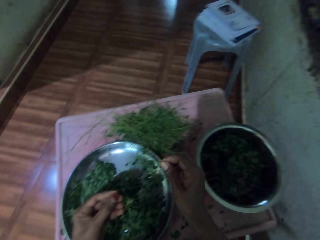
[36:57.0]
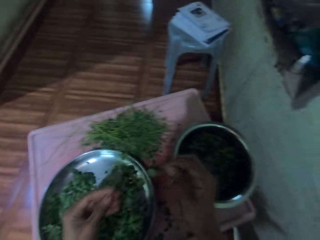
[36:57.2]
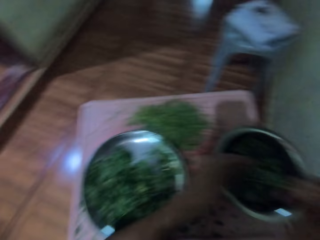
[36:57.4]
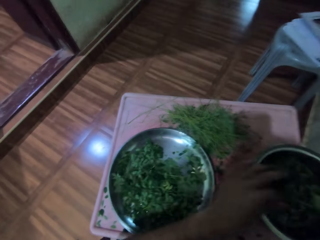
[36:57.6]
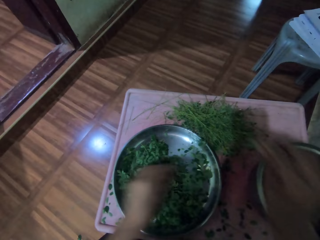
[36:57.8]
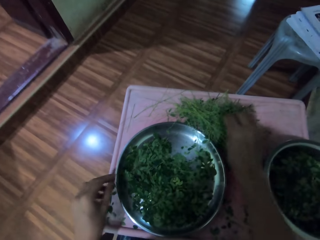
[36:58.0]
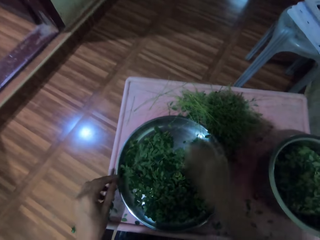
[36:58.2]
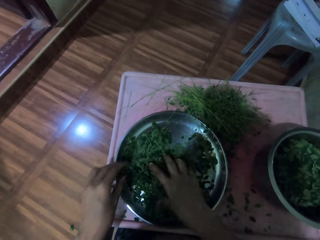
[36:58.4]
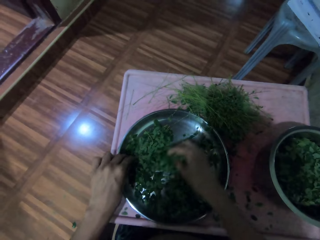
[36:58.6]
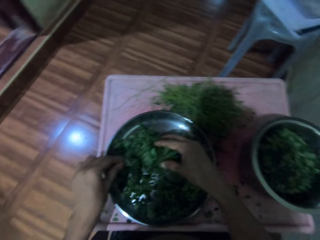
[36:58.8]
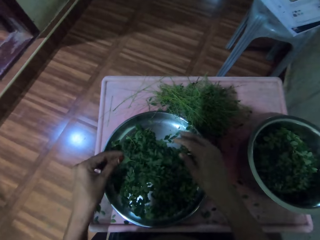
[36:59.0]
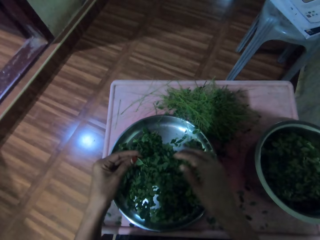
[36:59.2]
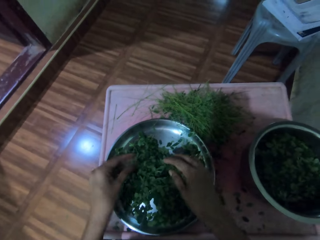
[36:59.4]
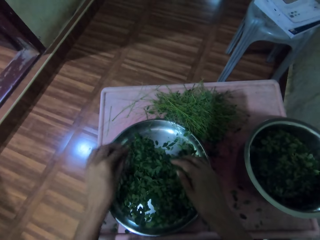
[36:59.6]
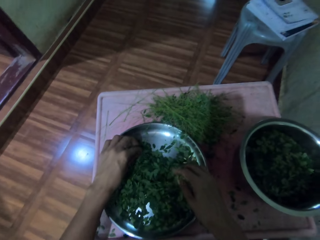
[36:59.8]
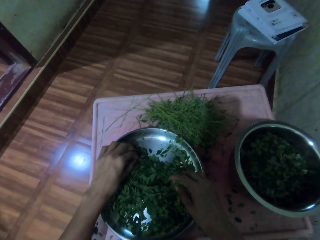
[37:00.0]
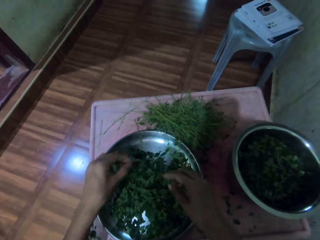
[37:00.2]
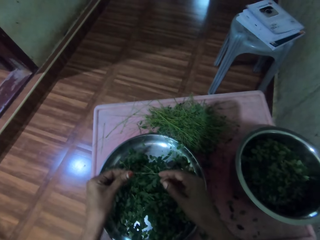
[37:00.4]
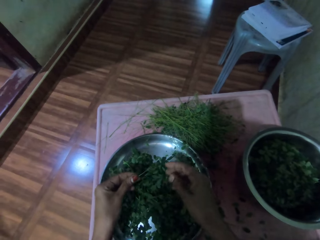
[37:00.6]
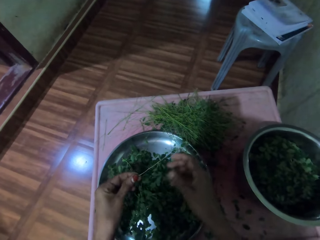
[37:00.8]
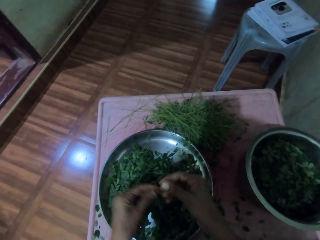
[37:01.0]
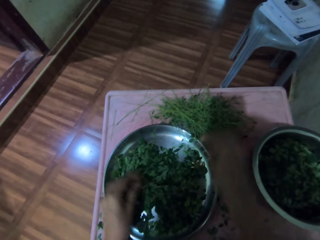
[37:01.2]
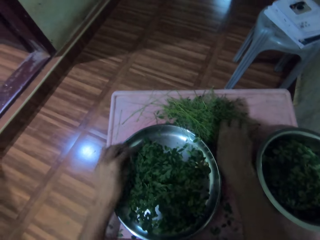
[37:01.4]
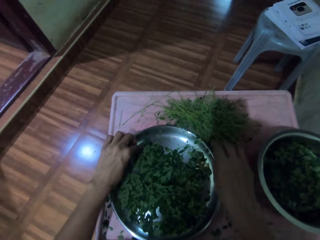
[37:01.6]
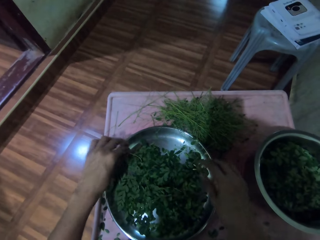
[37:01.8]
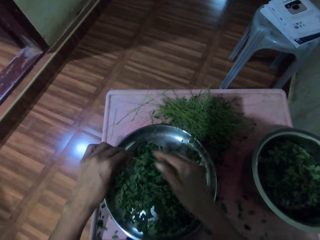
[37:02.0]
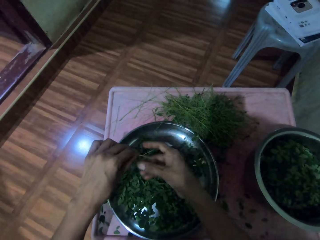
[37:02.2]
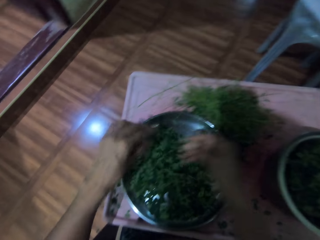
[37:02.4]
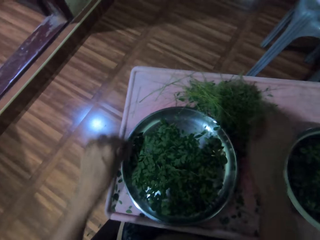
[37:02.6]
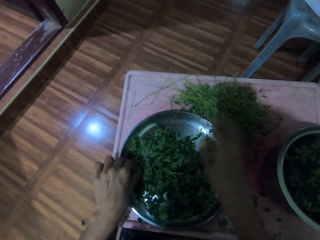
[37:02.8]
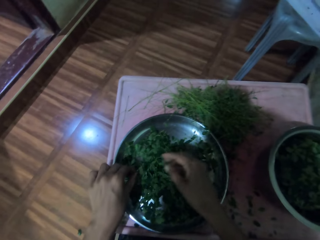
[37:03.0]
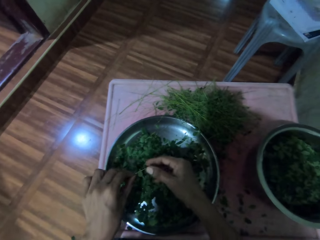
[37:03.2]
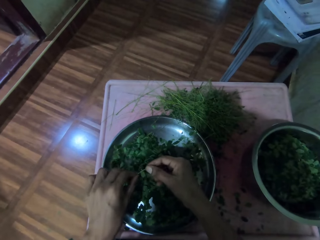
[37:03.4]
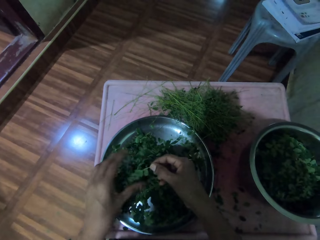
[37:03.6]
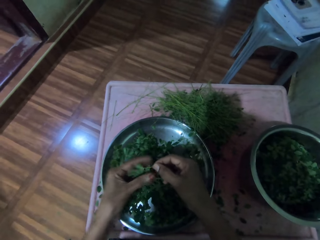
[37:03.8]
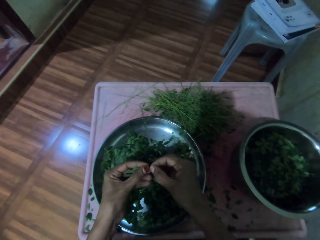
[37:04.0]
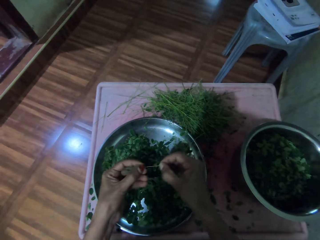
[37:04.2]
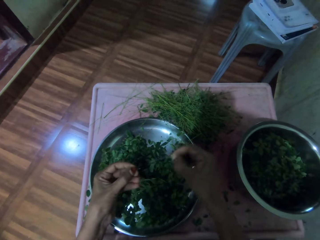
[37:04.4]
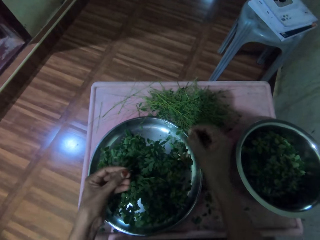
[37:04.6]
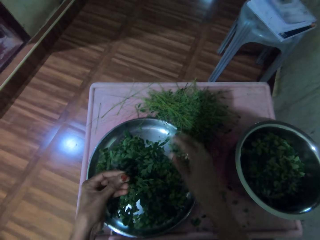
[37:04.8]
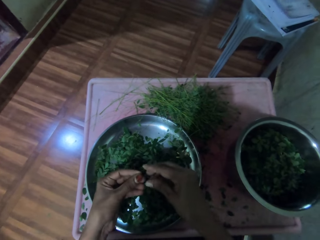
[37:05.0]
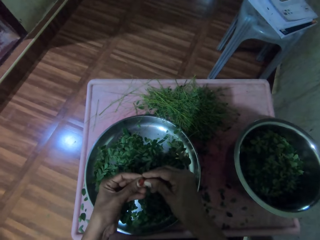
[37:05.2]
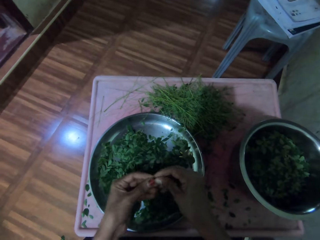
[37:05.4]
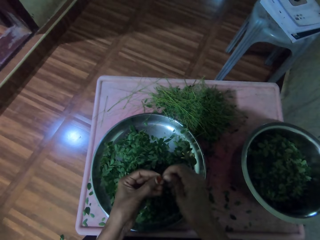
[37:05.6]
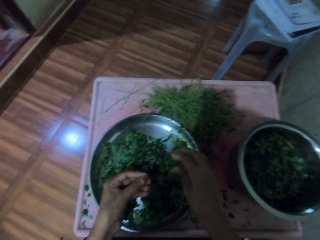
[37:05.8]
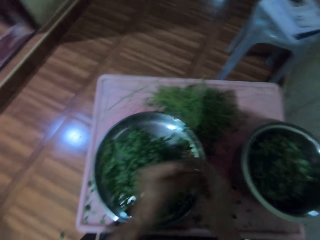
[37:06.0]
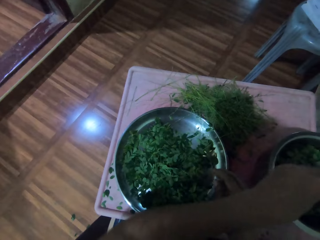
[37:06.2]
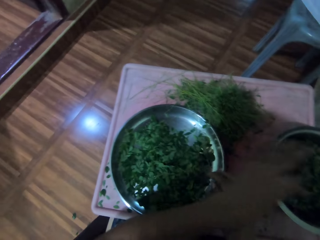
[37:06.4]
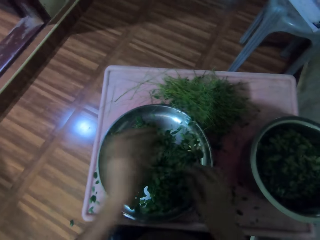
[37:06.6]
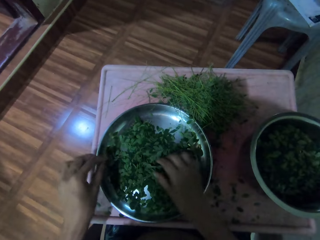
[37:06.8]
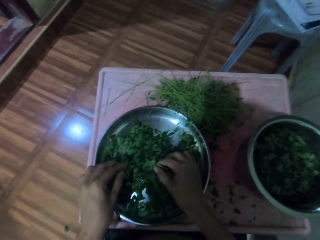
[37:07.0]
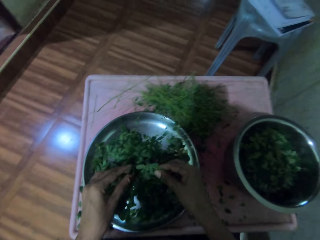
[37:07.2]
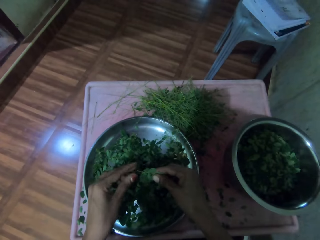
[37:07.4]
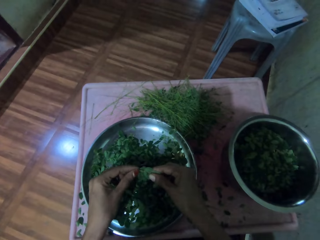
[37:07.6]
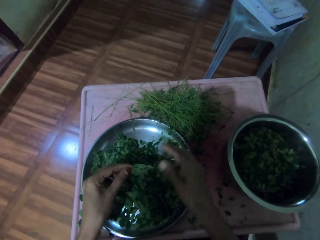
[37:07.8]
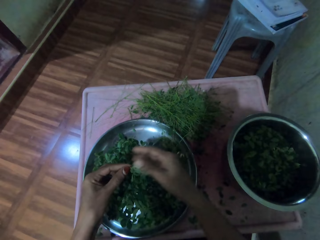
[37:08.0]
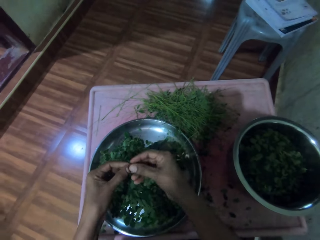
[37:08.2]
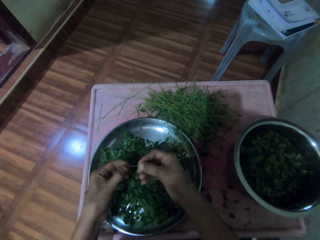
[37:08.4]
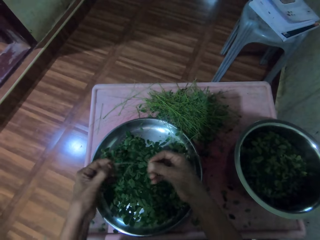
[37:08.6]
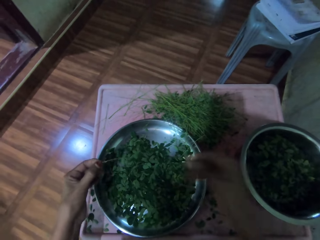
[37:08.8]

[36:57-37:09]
The camera wearer shreds the small leaves with her left hand. She puts the leaves on the aluminum bowl. She lifts up the leaves on the aluminum plate with both hands. She lifts up a leaf on the aluminum plate. She drops the leaf stalk on the table. She shreds the small leaves with her left hand. She puts the leaves on the aluminum bowl. She lifts up a leaf on the aluminum plate. She shreds the small leaves with her left hand.

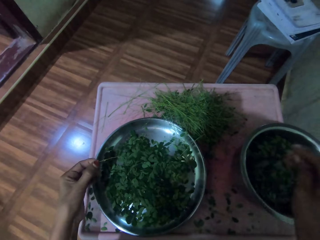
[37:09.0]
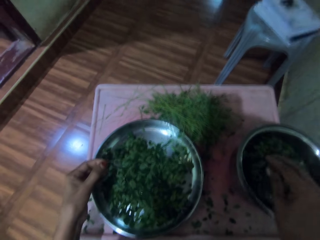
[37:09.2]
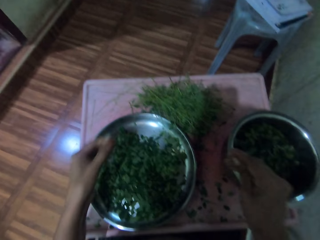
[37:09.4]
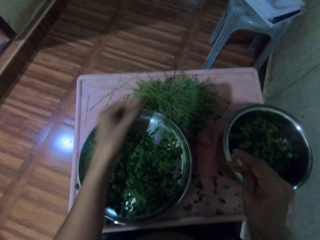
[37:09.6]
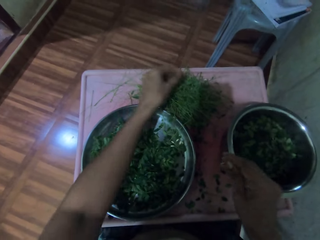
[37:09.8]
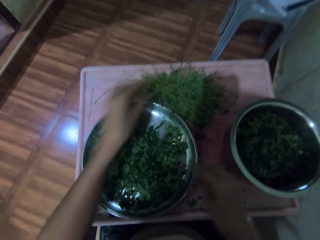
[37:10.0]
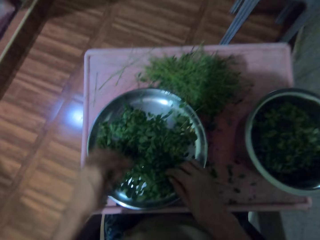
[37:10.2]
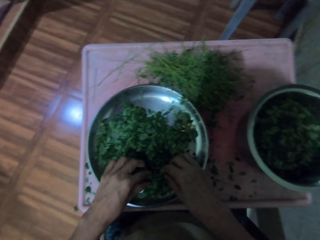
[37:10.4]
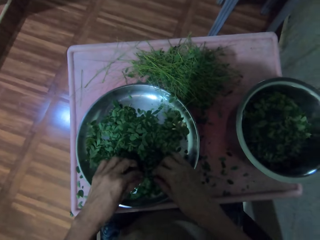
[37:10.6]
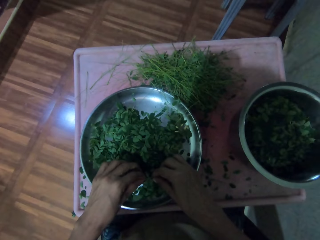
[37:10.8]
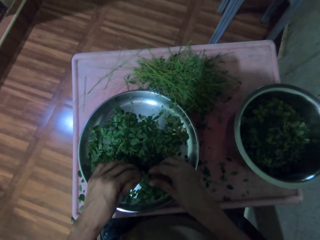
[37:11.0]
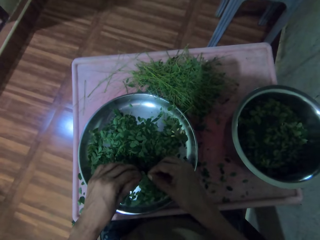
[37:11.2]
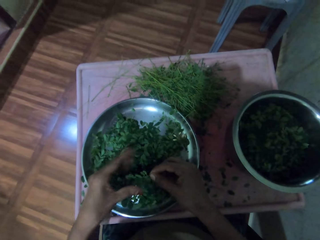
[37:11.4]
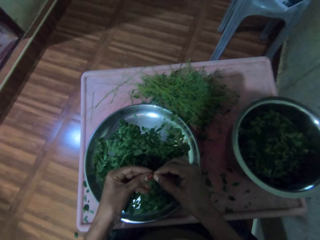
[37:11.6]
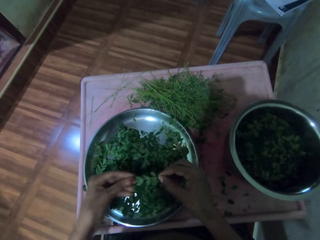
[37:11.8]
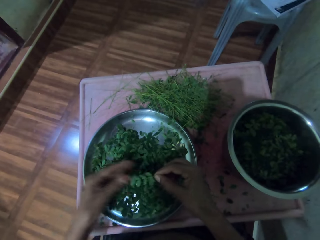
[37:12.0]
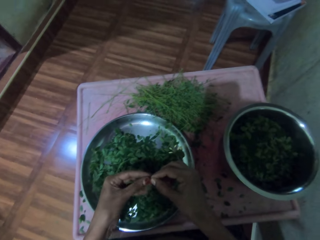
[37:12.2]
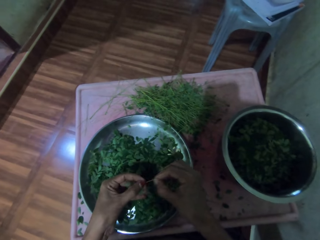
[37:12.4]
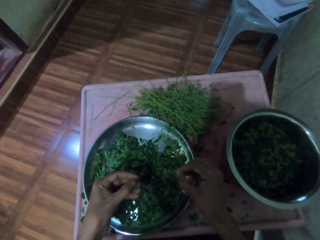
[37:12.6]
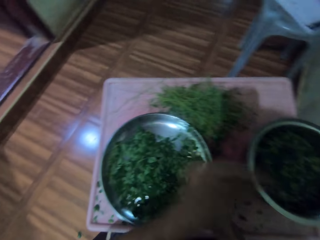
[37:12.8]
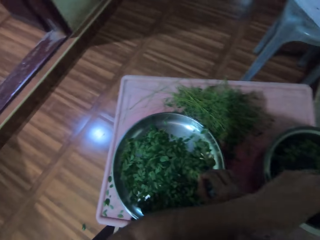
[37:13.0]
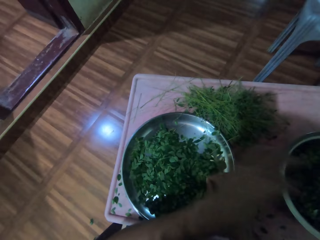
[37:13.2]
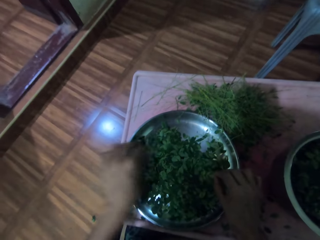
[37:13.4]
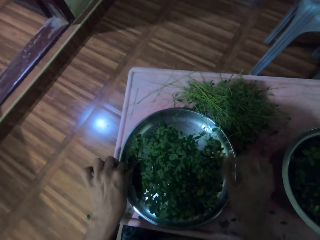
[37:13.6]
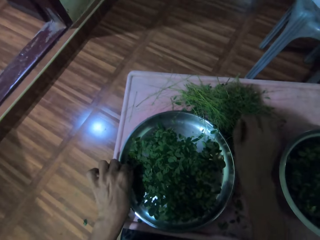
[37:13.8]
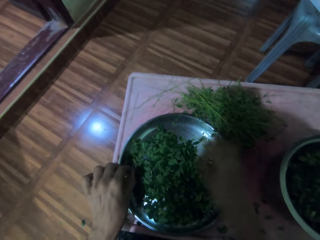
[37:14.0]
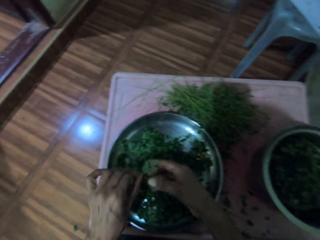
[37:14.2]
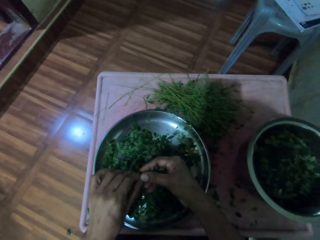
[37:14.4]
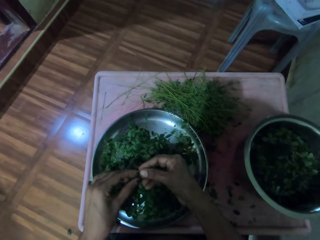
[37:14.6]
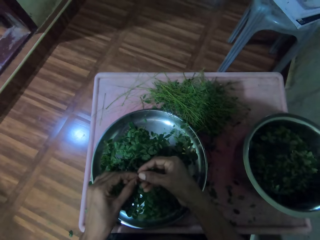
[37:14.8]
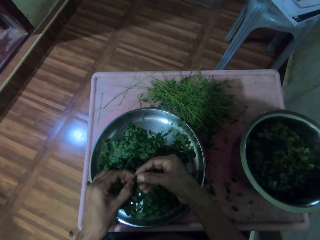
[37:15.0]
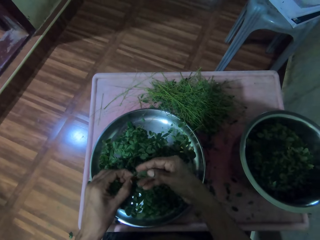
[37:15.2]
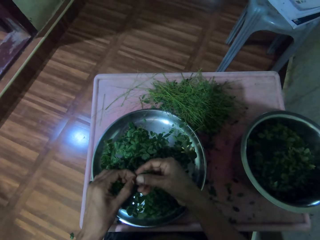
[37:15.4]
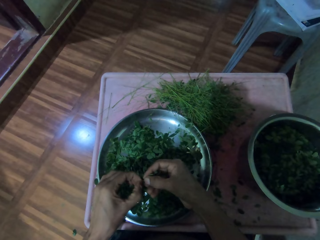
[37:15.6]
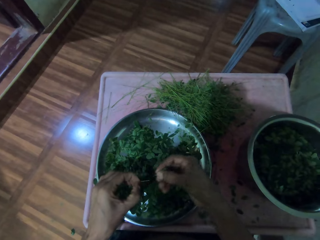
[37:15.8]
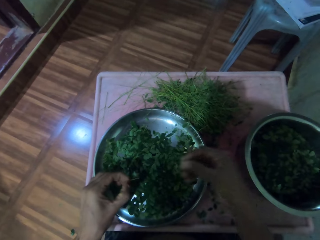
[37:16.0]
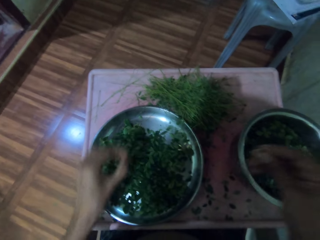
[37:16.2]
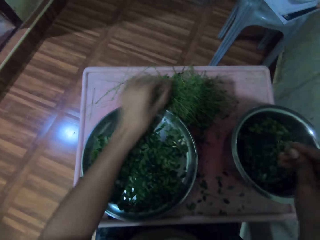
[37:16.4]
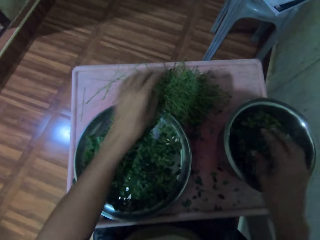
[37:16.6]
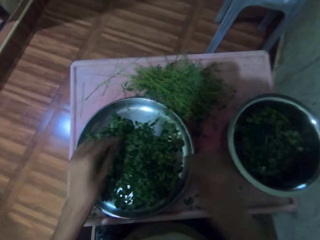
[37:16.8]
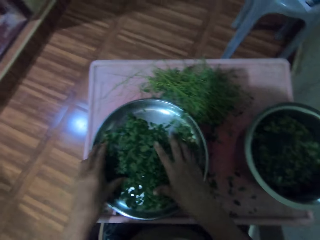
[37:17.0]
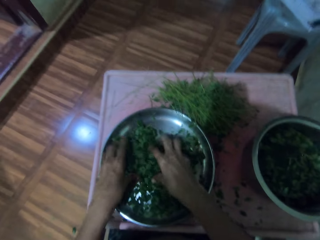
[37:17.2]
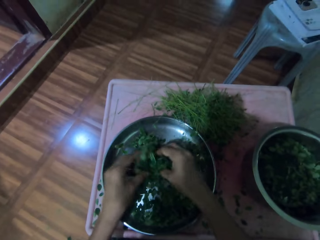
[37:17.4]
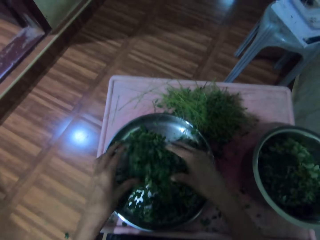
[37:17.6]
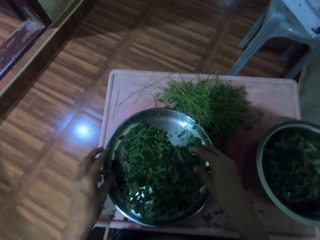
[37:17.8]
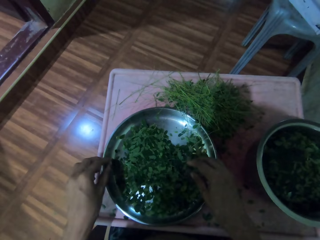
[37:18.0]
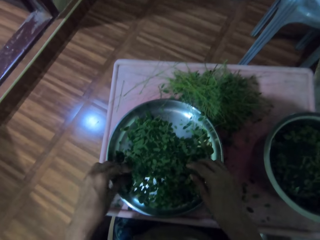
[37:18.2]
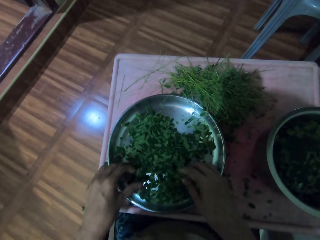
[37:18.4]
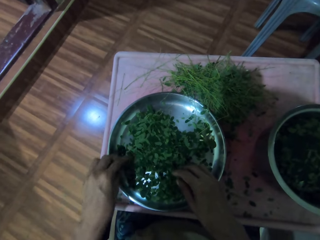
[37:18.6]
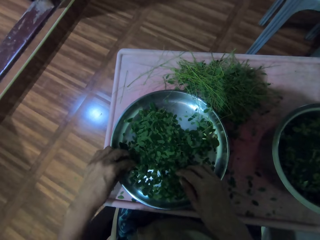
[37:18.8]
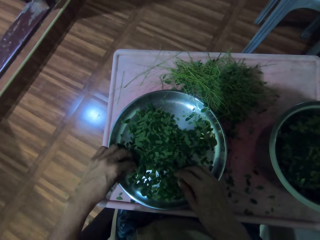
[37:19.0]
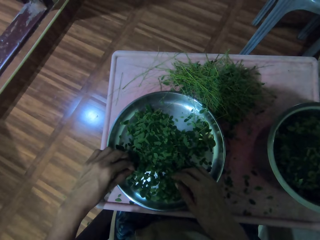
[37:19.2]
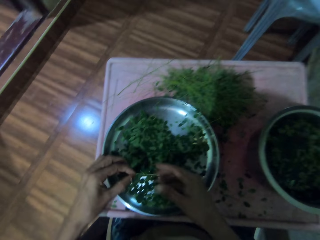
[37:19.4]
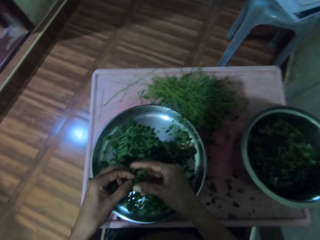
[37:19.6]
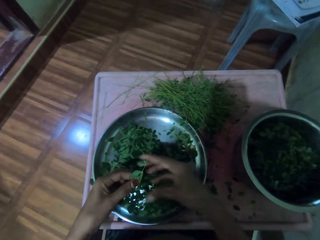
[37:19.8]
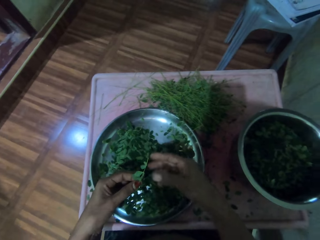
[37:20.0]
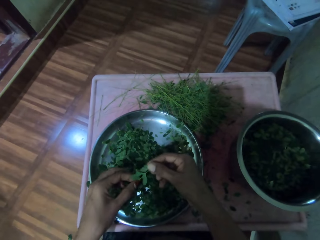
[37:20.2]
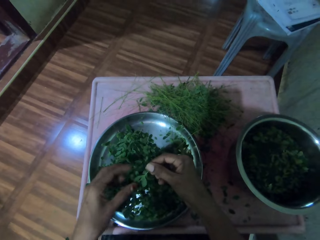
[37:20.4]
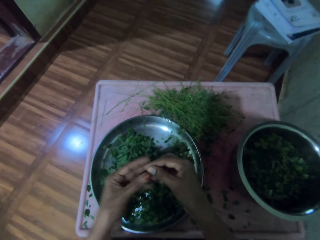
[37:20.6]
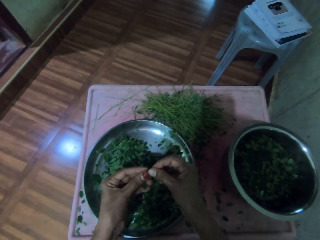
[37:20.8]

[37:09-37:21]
The camera wearer puts the leaves on the aluminum bowl. She drops the leafstalk on the table. She lifts up a leaf on the aluminum plate. She shreds the small leaves with her left hand. She puts the leaves on the aluminum bowl. She lifts up a leaf on the aluminum plate. She shreds the small leaves with her left hand. She puts the leaves on the aluminum bowl. She lifts up the leaves with both hands. She lifts up a leaf on the aluminum plate.
